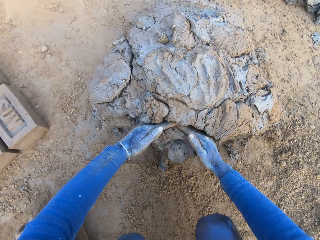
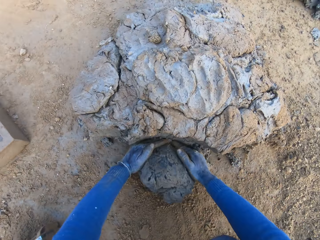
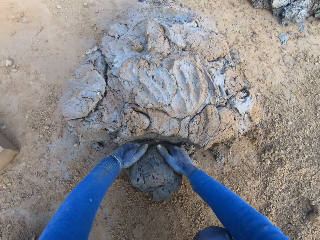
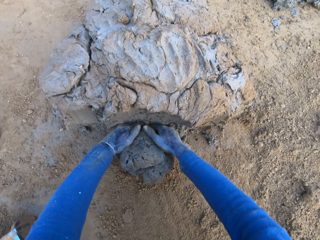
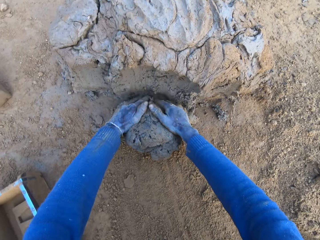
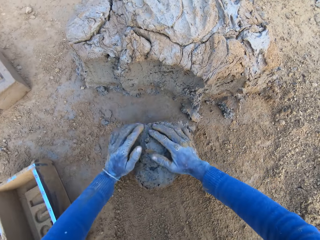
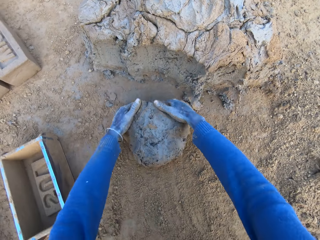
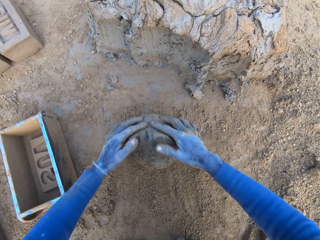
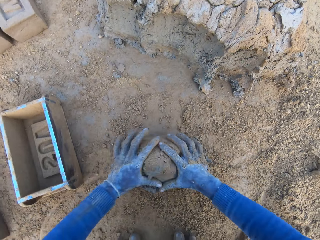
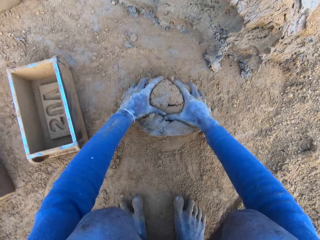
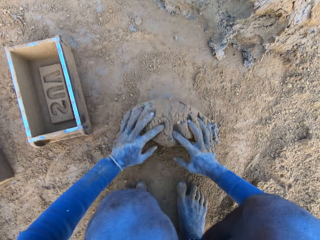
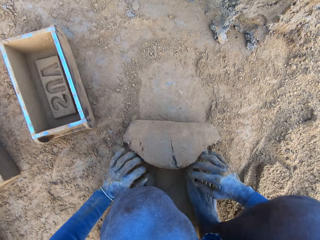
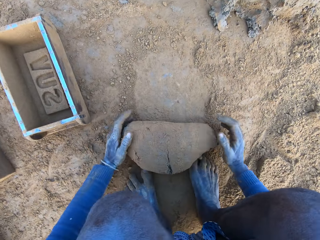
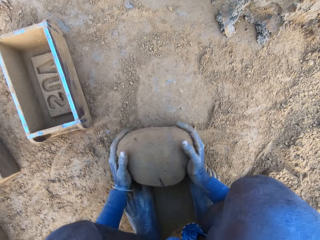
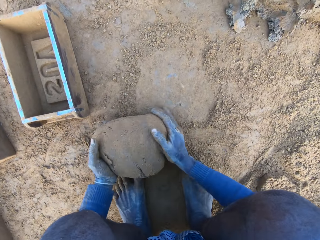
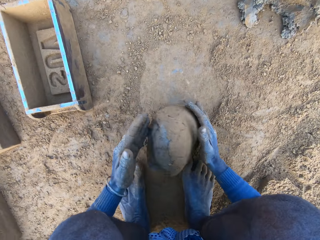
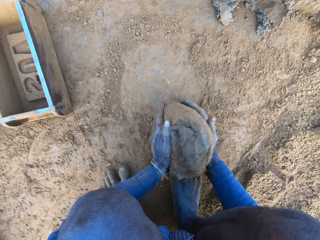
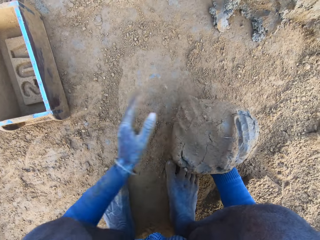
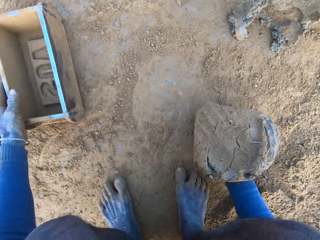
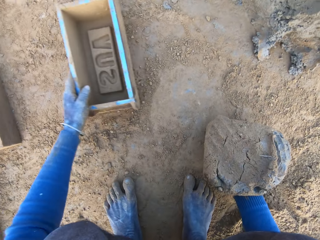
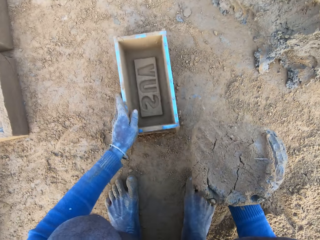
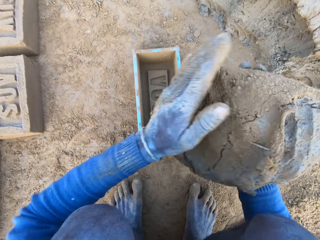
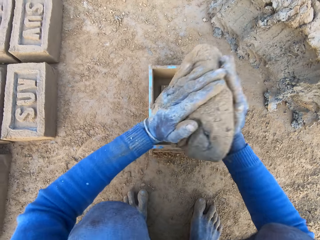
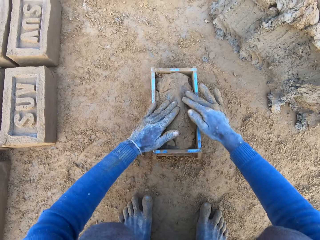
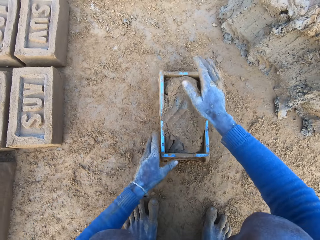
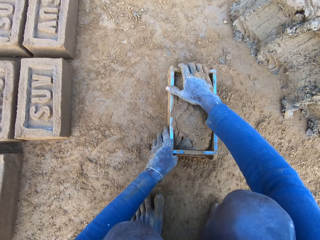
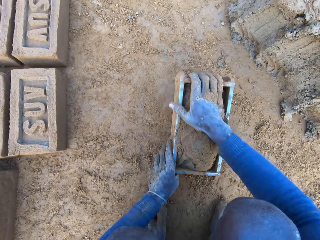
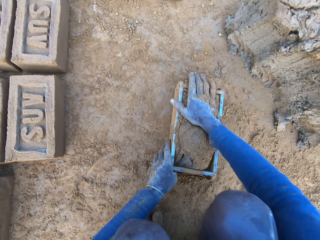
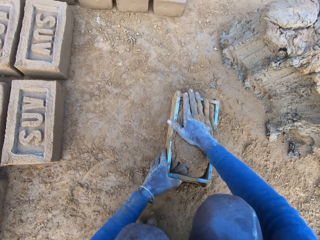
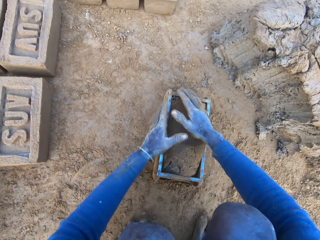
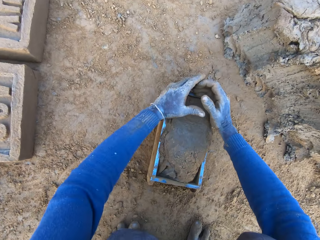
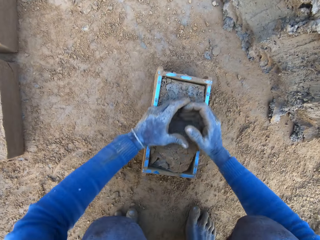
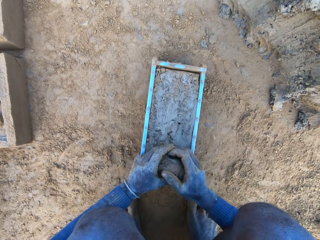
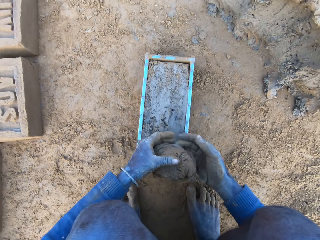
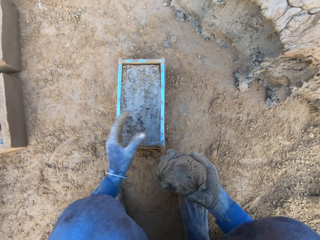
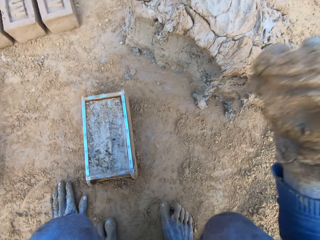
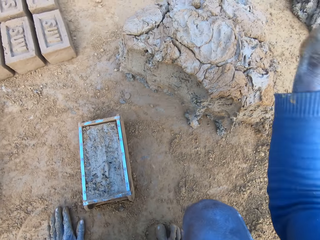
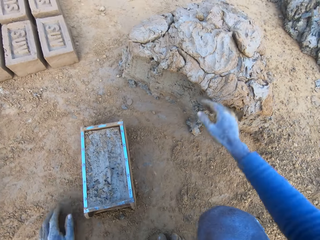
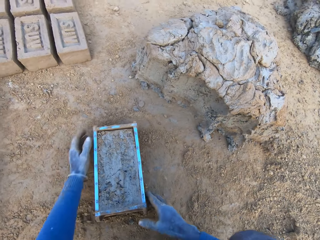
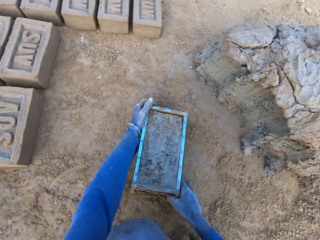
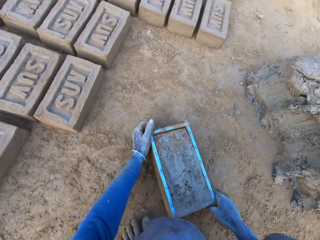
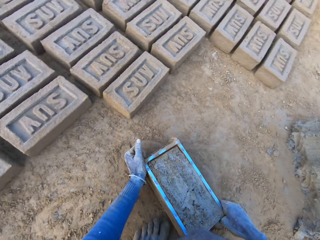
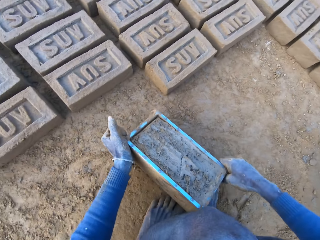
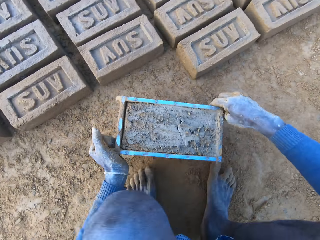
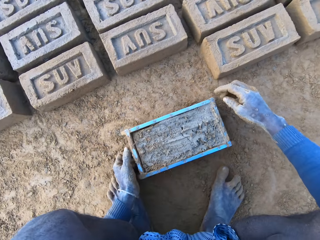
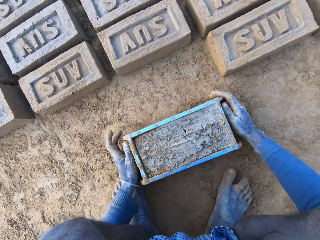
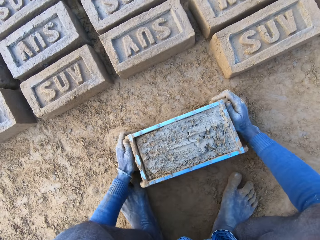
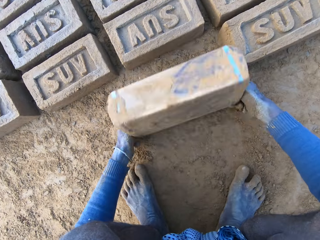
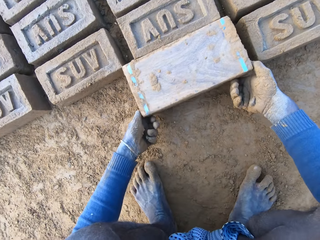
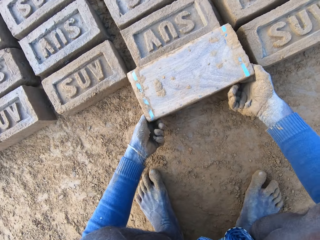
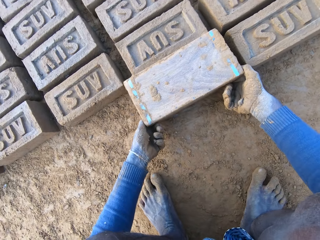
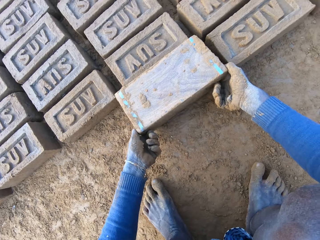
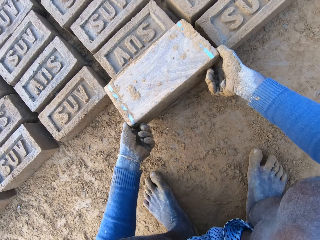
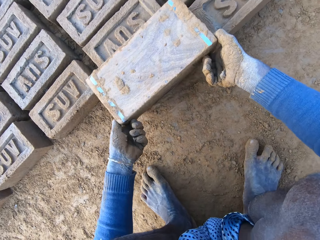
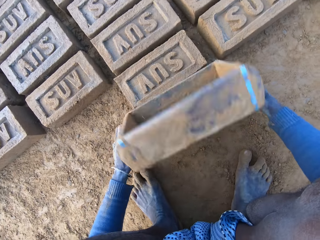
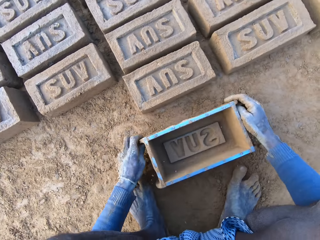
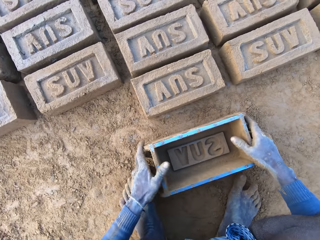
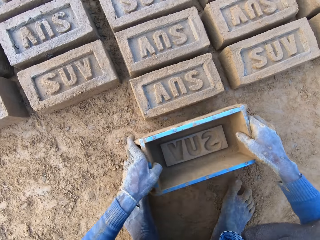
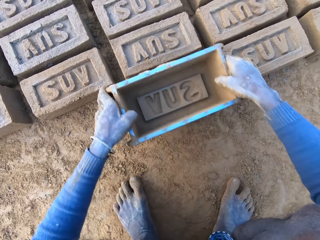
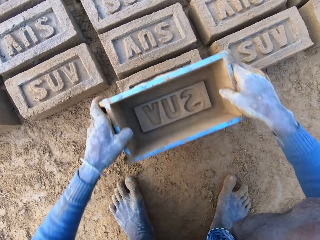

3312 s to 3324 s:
The camera wearer scoops some mortar or mud with his hands. He rolls the mud on the ground. He adjusts the mortar on the ground and packs the mortar on the ground with his hands. He picks up the brick molder or box with his left hand. He drops the mortar inside the brick molder. He presses the mud into the soil. He adjusts the mortar inside the brick molder. He removes excess mud. He throws the mortar on the remaining mortar on the ground. He carries the brick molder with mortar with both hands. He lifts the box. He puts the box down. He overturns the box. He pours out the brick on the ground out of the brick molder. He removes the box from the brick. He puts the box down.

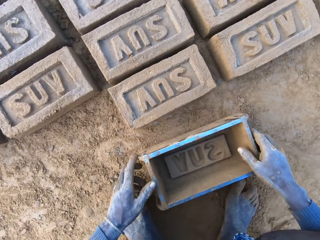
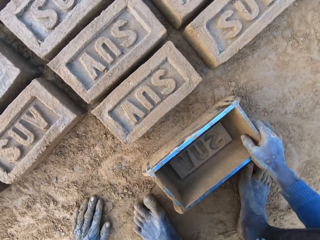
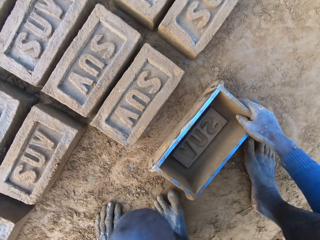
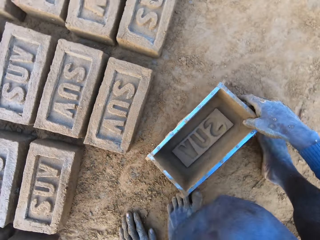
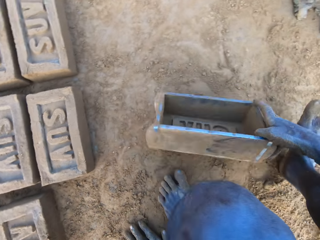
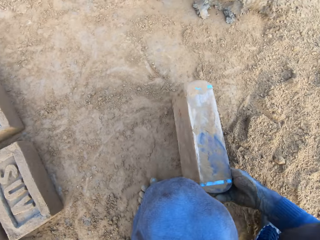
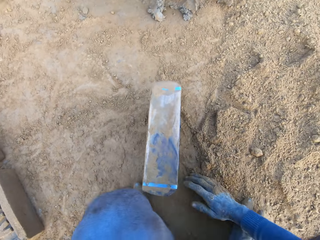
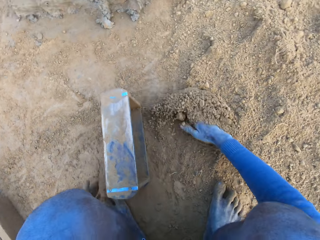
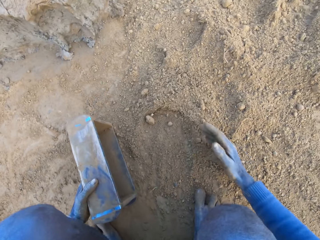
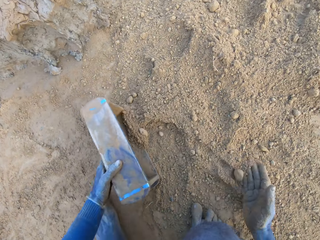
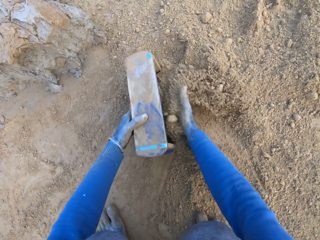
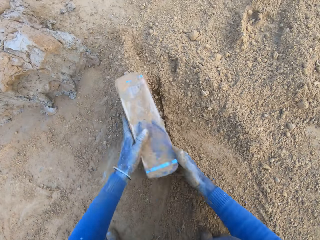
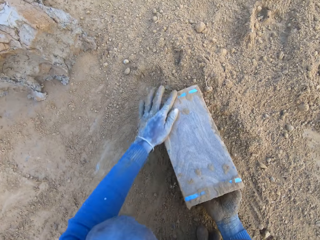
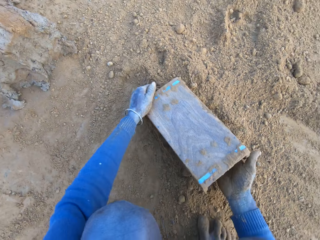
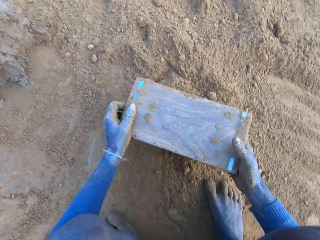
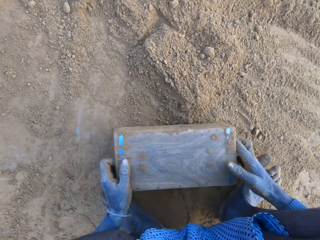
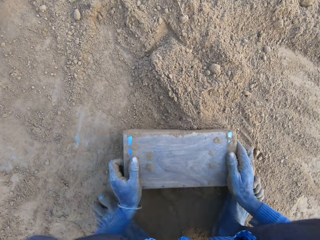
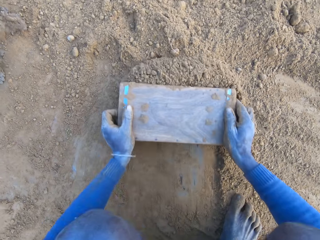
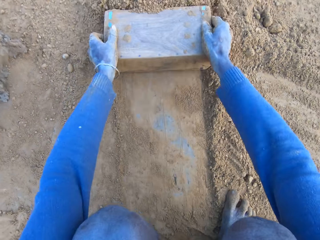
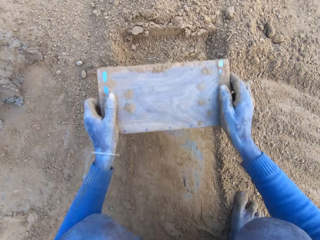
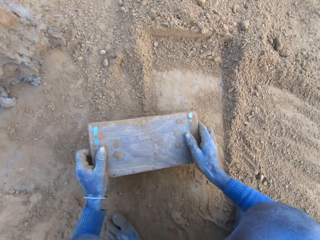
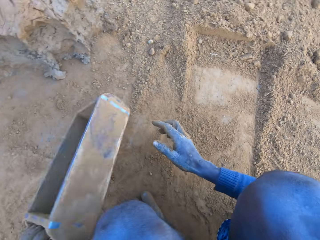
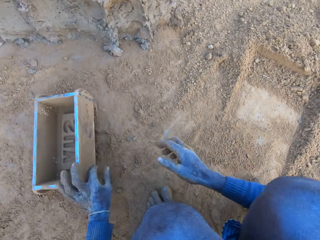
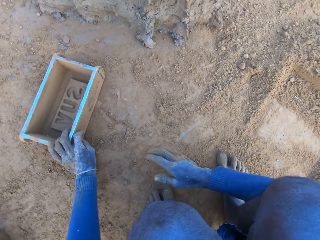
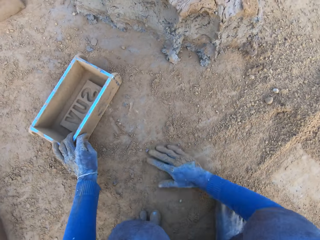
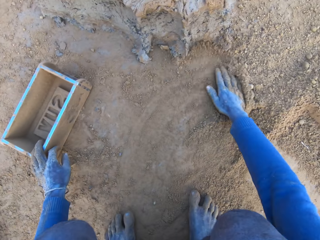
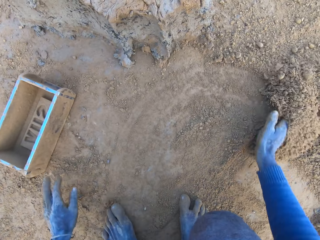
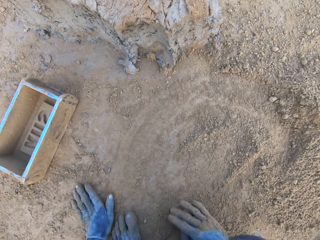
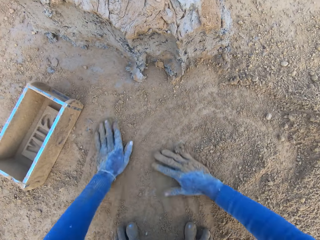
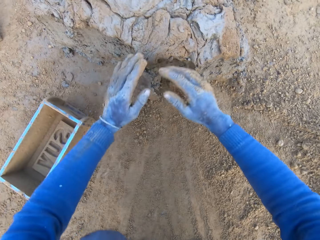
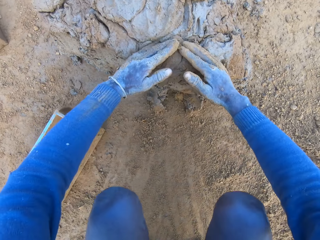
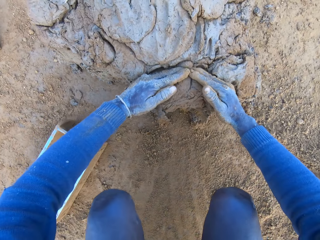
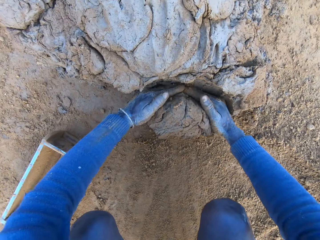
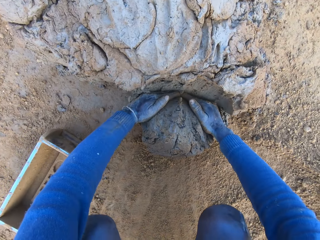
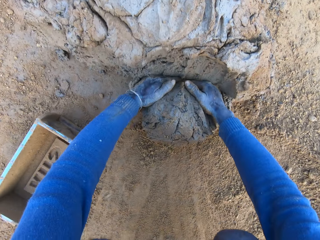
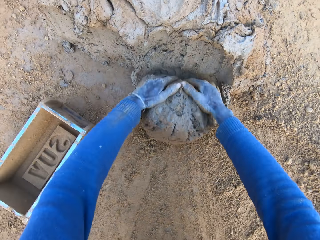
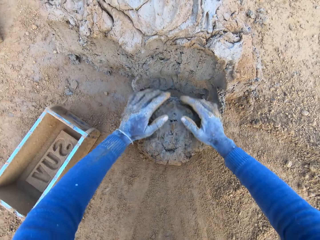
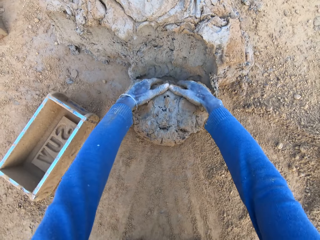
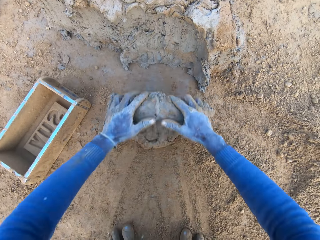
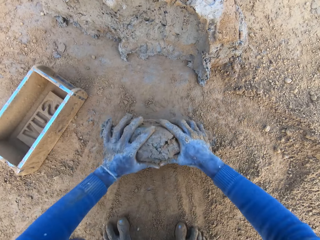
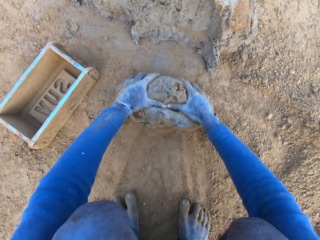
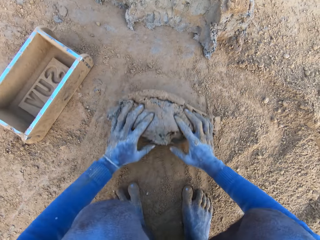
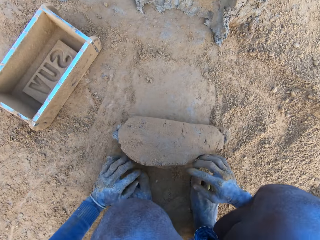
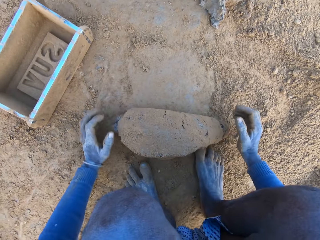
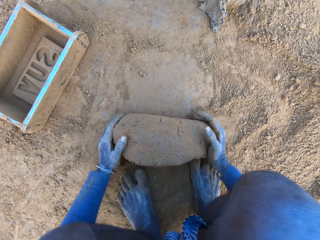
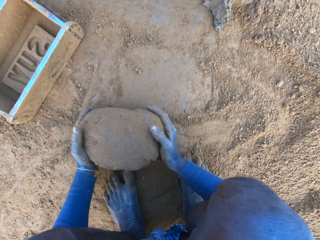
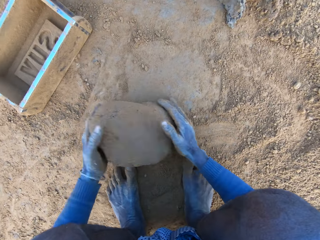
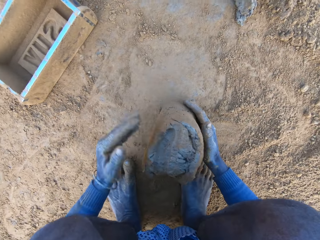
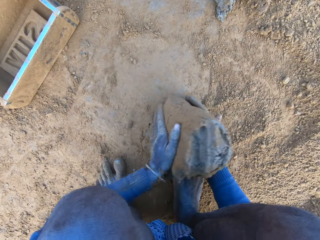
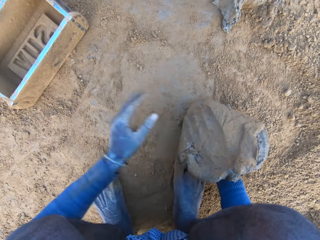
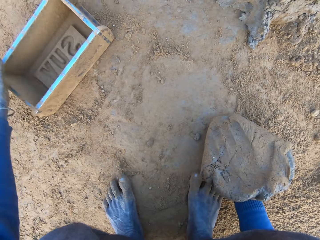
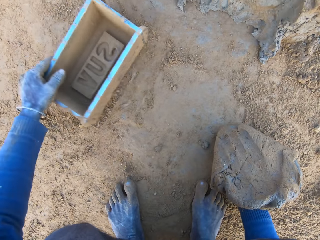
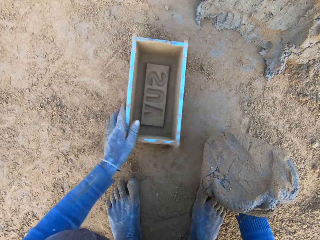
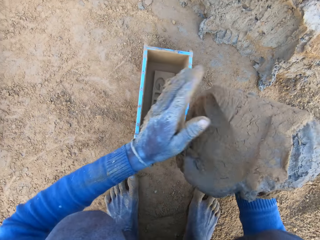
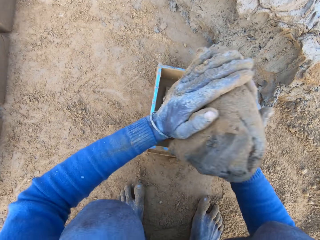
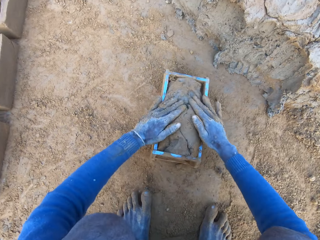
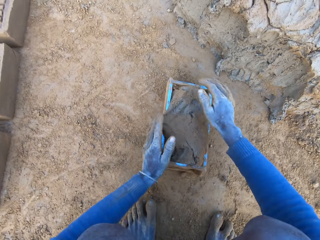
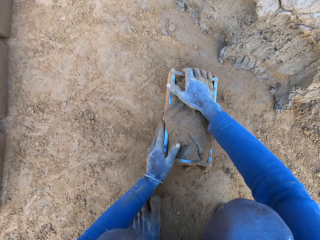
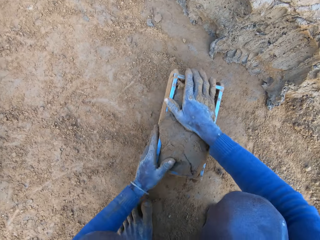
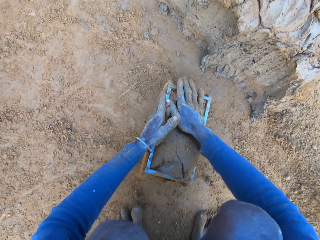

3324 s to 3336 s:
The camera wearer adjusts the brick on the ground with the brick mortar. He lifts the box or brick molder. He puts the box down. He puts the box on soil or sand. He puts the soil into the box. He packs the sand with the brick molder. He pours out the sand in the brick molder. He pushes the soil with the box. He adjusts the sand on the ground with the brick molder. He throws the brick molder on one side with his hands. He pushes the soil with a hand. He rubs his hands on the ground. He scoops some mortar or mud with his hands. He rolls the mud on the ground. He adjusts the mortar on the ground and packs the mortar on the ground with his hands. He picks up the brick molder with his left hand. He drops the mortar inside the brick molder.
